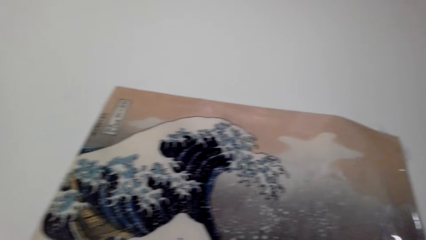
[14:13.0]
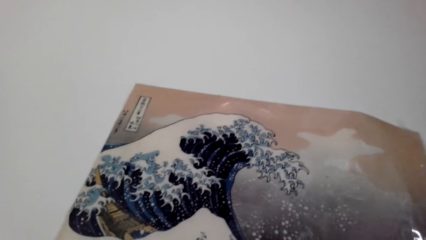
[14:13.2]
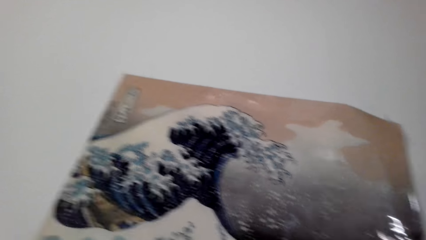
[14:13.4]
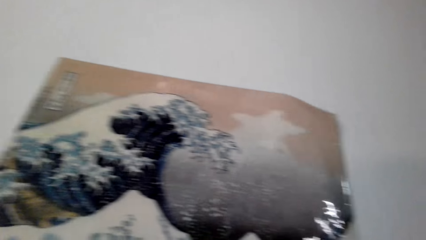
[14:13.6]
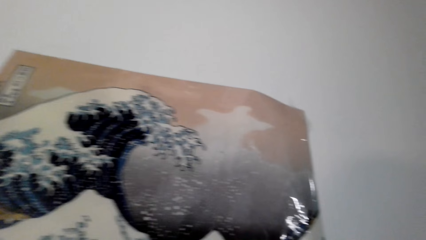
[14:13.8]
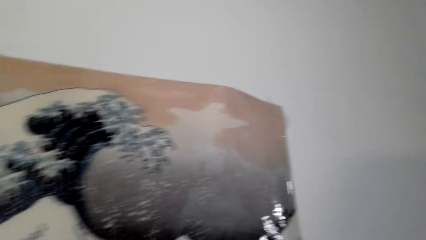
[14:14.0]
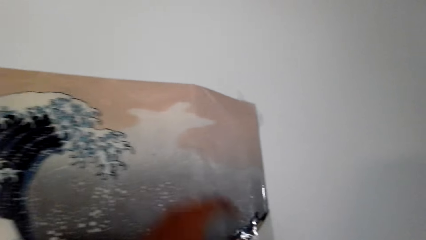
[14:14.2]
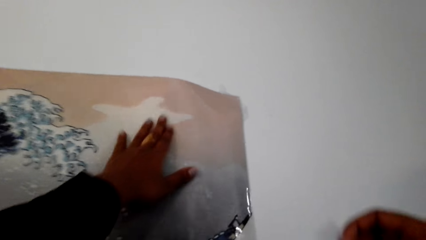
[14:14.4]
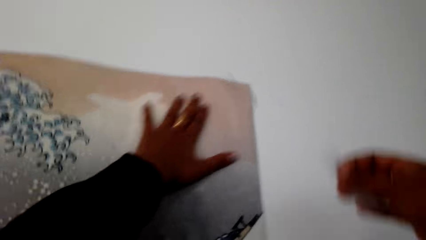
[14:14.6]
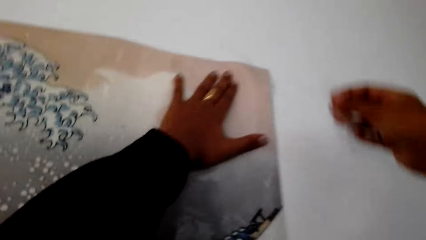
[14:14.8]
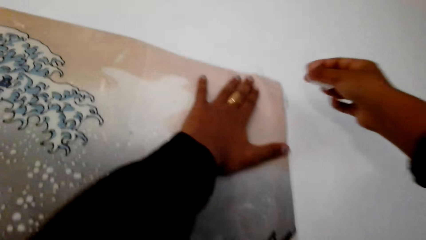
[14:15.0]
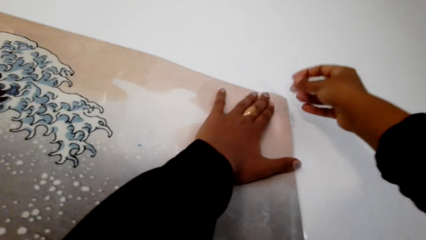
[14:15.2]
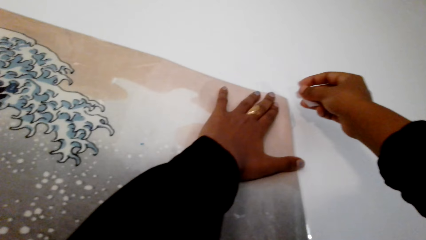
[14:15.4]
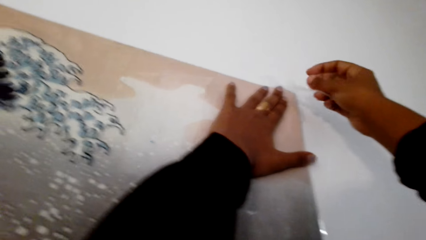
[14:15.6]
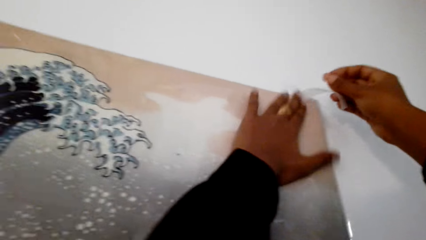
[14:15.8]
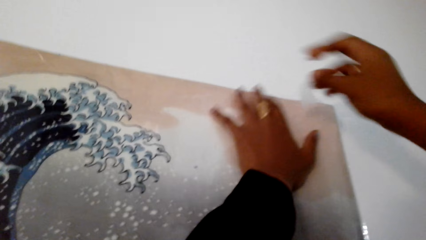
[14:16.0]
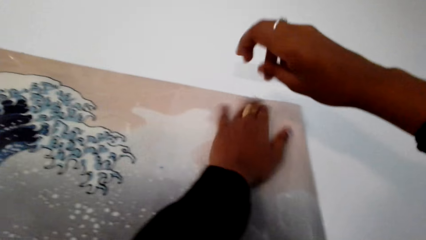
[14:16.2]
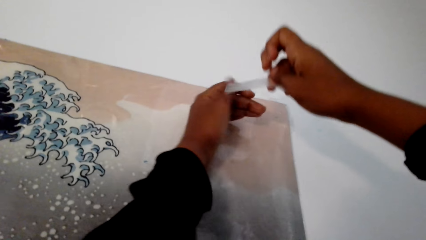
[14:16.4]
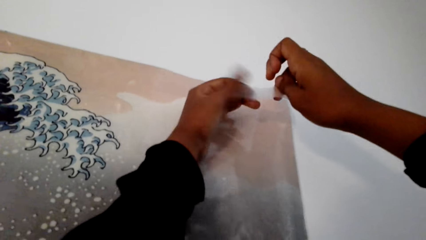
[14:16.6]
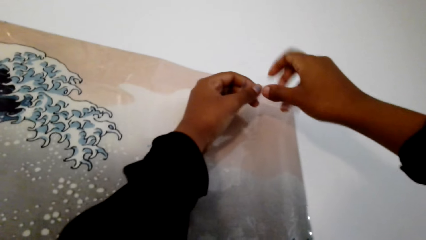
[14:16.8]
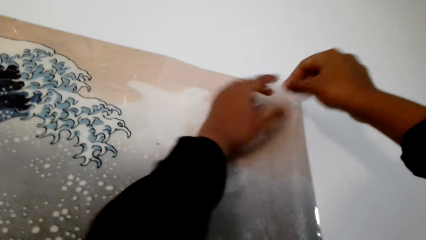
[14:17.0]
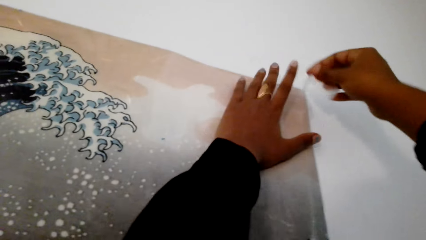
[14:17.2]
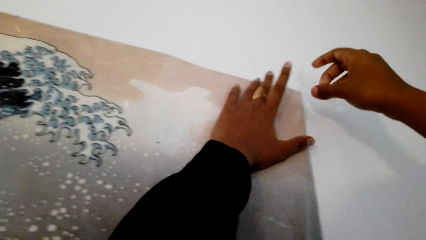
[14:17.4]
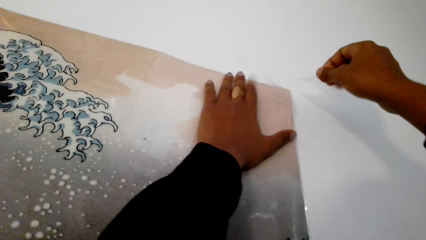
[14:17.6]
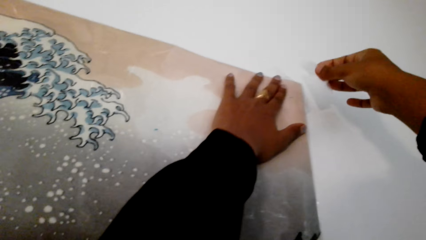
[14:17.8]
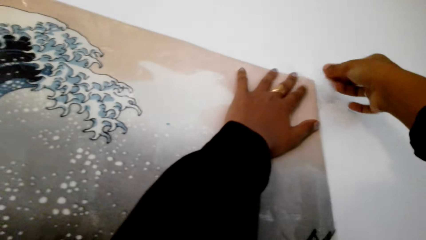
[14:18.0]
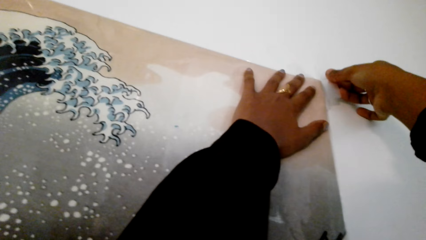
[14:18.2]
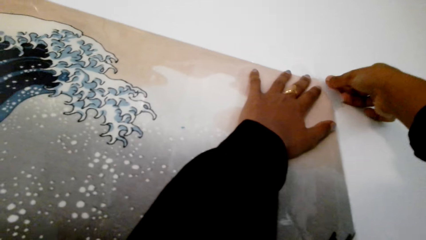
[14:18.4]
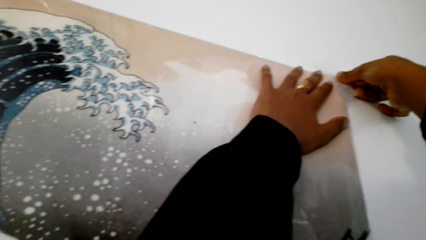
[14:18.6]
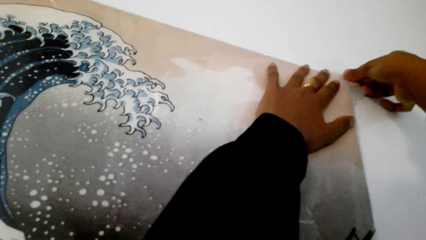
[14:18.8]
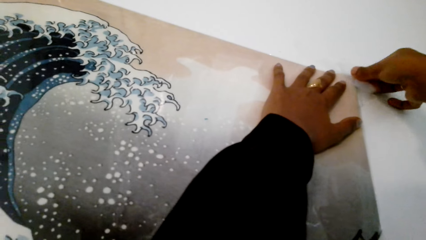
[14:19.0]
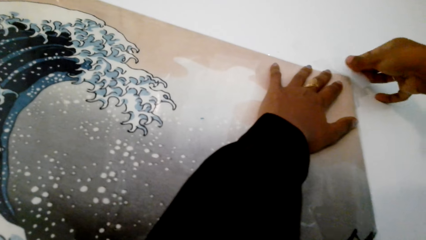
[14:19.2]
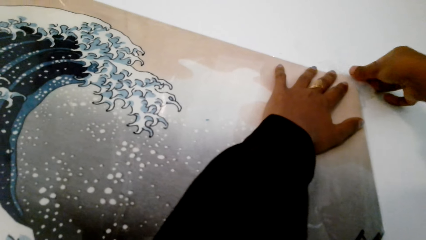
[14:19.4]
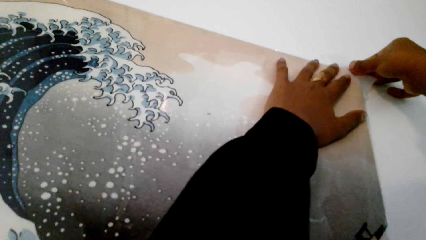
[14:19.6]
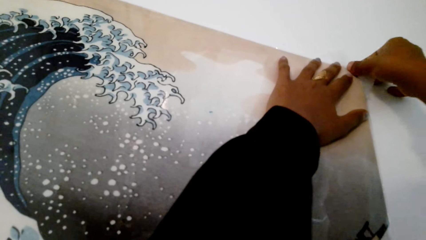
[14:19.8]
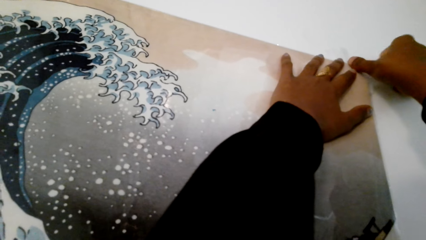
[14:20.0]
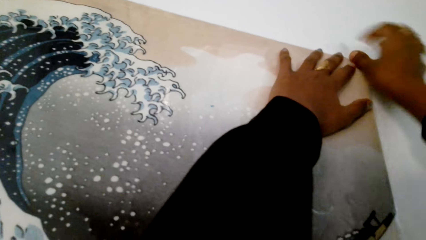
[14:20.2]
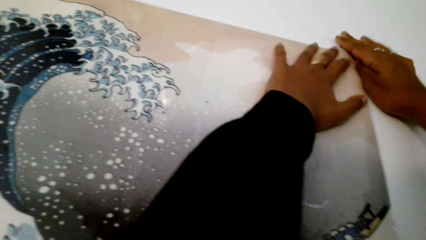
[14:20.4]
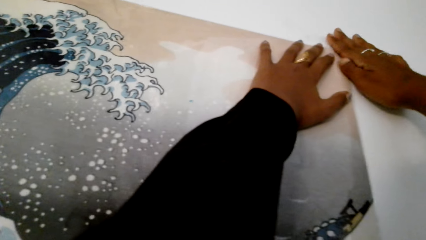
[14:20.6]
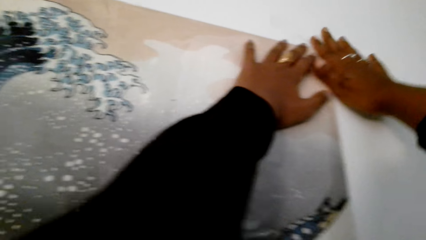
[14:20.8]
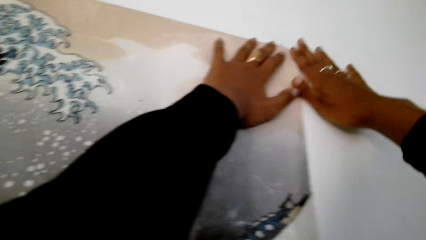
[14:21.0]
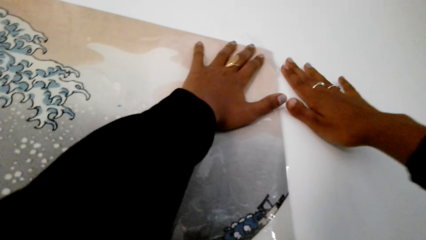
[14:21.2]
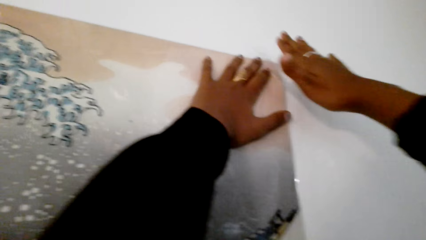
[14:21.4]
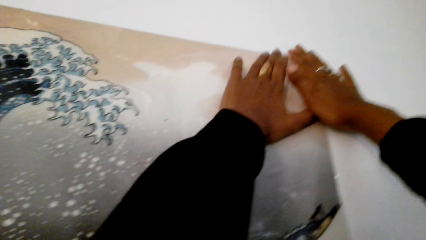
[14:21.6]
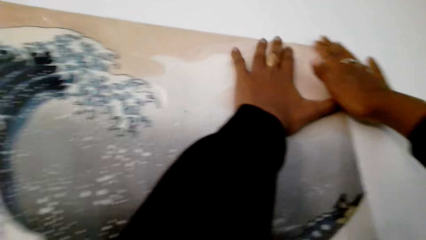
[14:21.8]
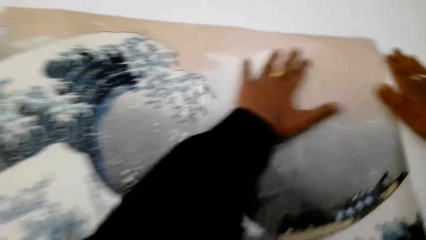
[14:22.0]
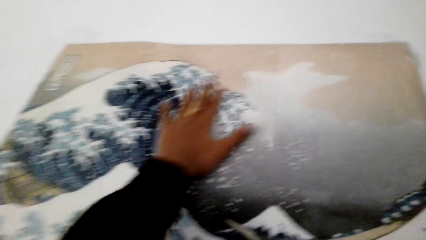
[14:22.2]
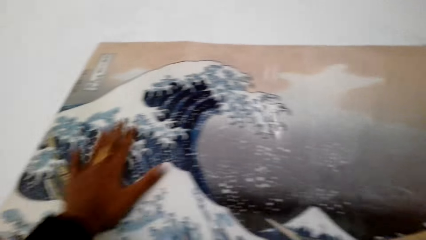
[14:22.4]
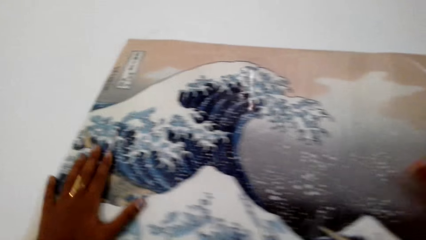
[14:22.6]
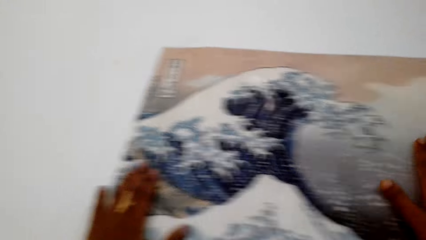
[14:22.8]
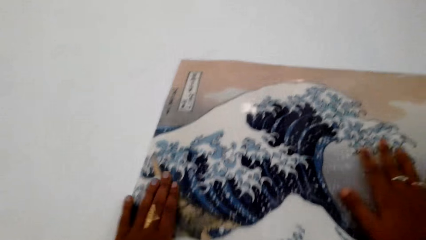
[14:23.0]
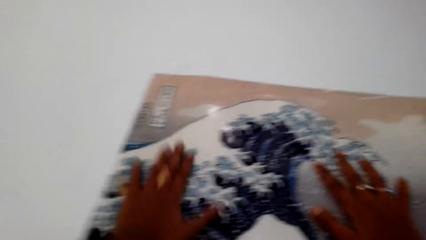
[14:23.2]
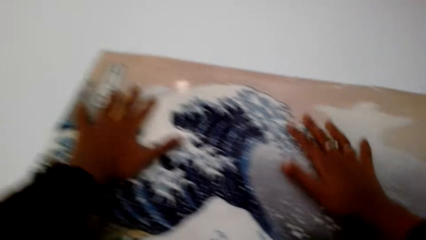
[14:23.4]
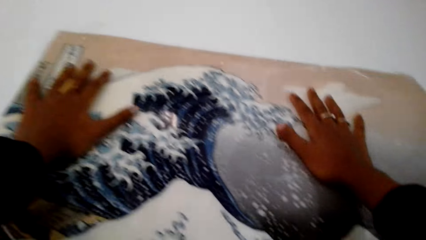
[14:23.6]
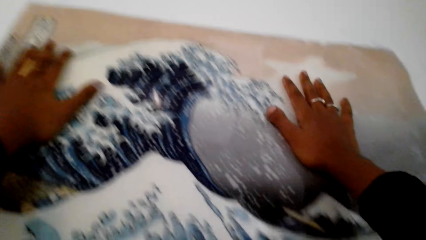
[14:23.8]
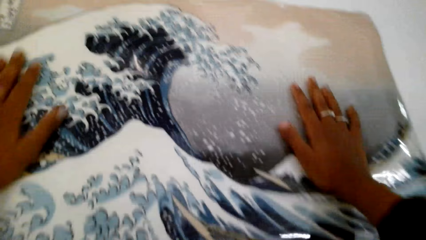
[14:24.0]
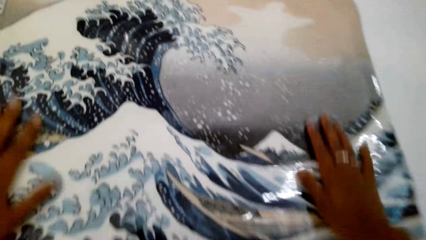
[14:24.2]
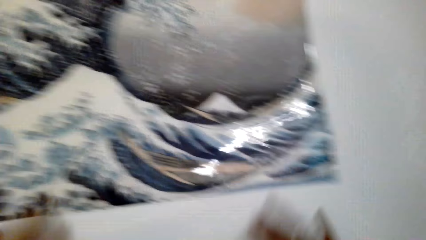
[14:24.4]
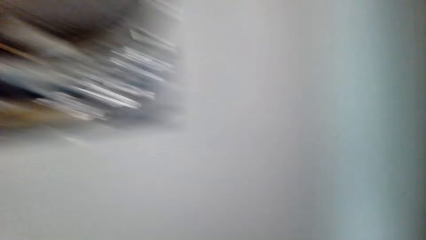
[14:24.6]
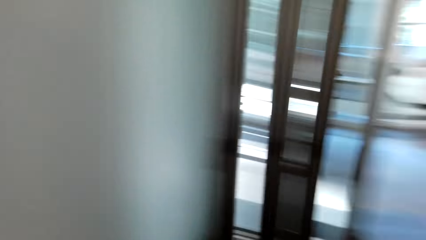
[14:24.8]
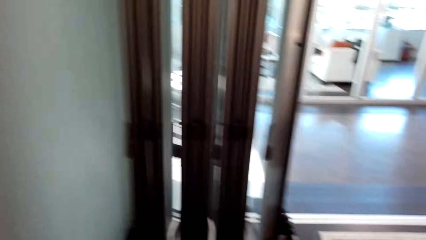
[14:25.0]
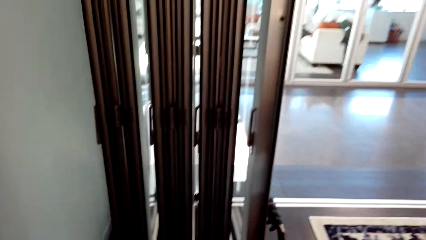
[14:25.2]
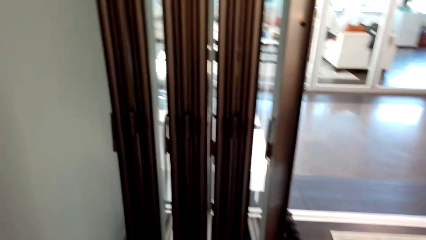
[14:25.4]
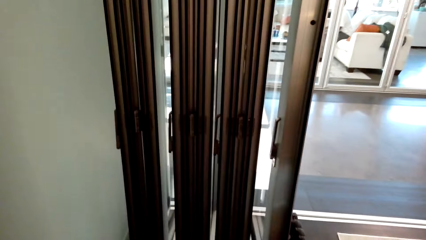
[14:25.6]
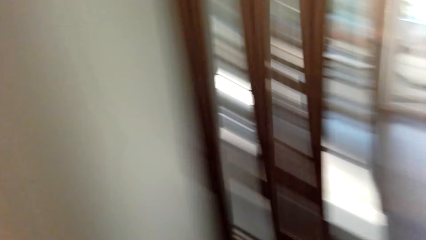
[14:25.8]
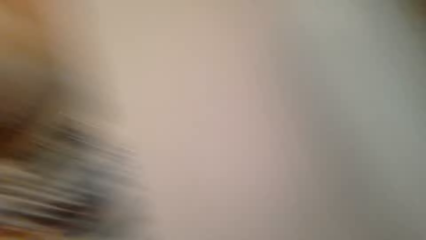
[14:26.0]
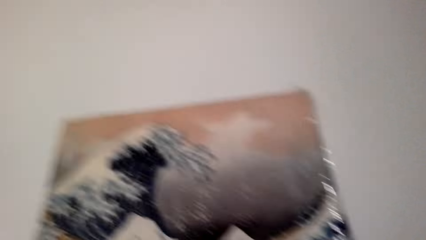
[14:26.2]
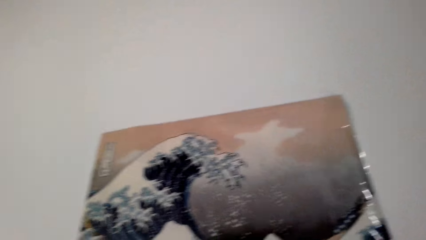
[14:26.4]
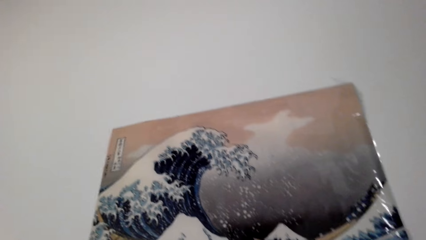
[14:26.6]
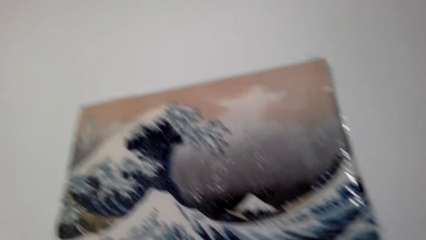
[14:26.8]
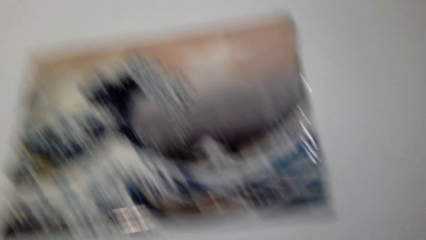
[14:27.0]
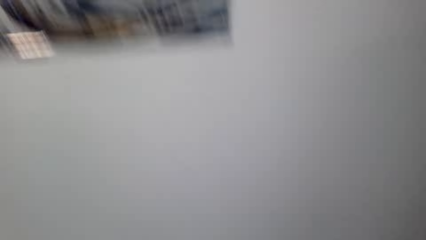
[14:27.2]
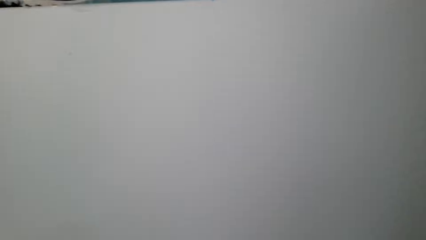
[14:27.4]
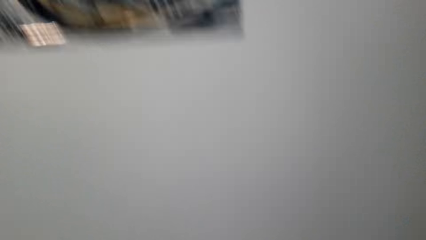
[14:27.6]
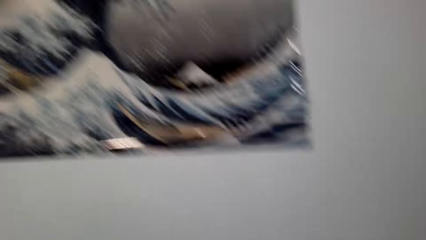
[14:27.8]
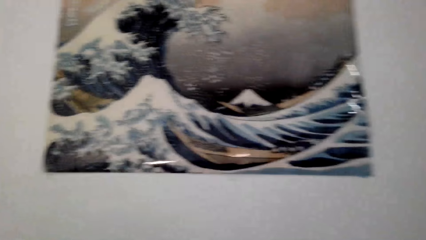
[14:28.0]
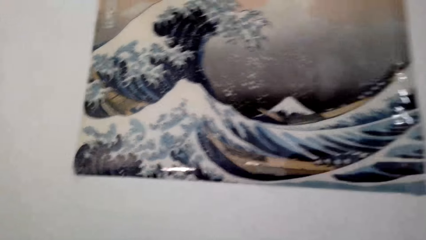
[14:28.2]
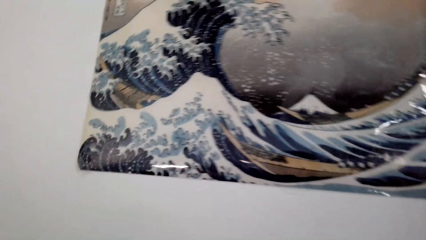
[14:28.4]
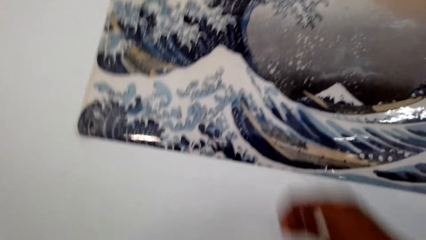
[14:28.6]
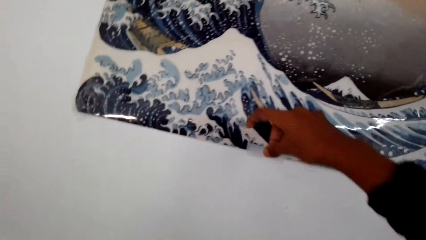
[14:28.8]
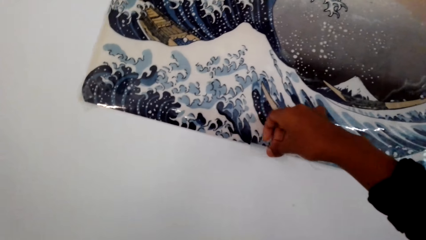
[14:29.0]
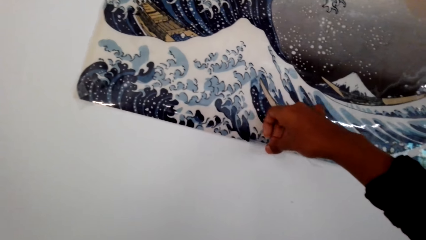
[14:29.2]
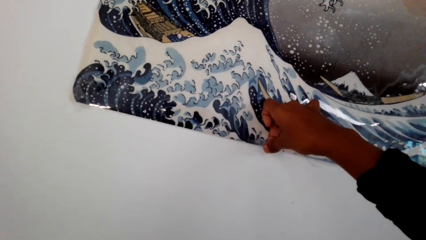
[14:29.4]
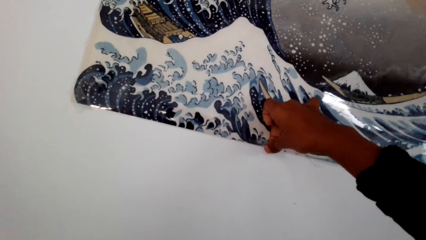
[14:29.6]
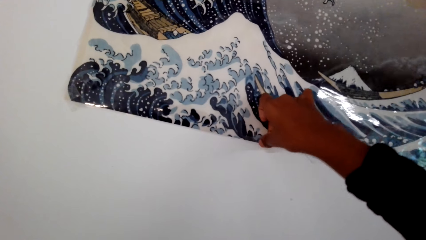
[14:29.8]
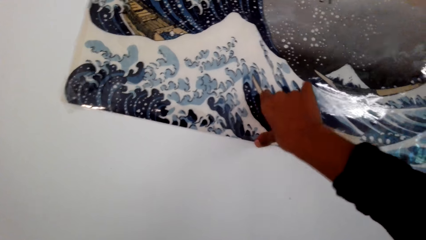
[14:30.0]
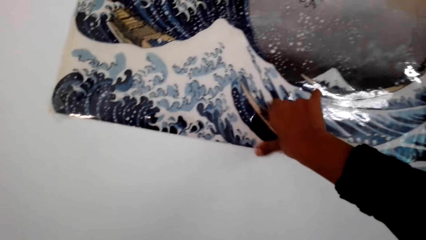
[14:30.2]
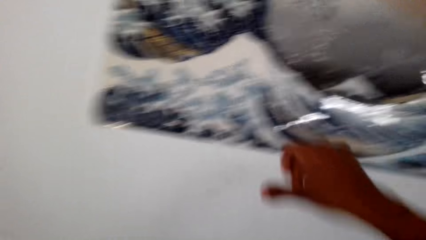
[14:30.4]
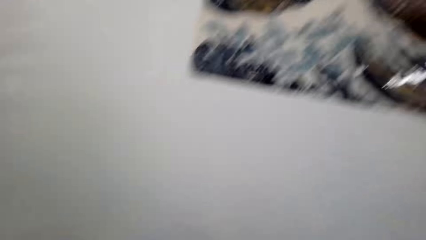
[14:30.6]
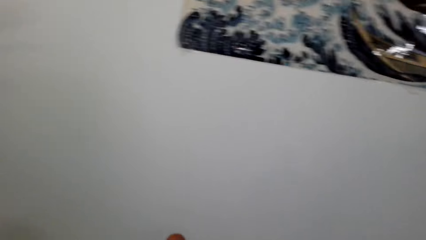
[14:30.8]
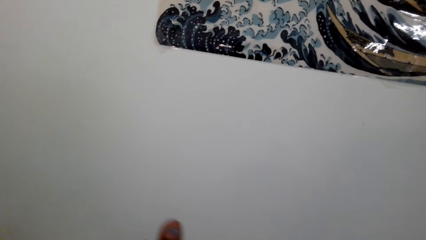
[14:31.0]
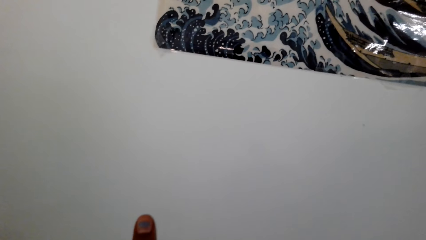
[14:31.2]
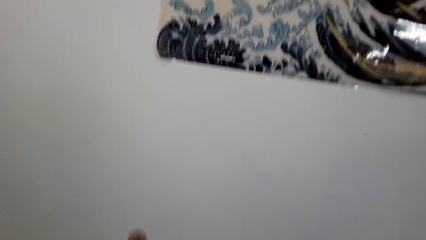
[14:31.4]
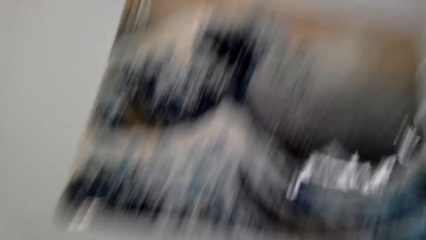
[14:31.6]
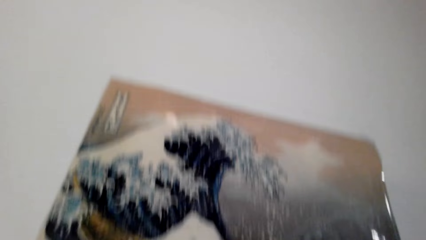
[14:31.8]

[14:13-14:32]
The camera wearer holds the picture. They touch tape. They place masking tape on the poster on the wall. They press the tape. They move a hand along the picture. They move hands along the picture. They straighten the poster. They look around. They look around again. They place the masking tape on the poster on the wall.
